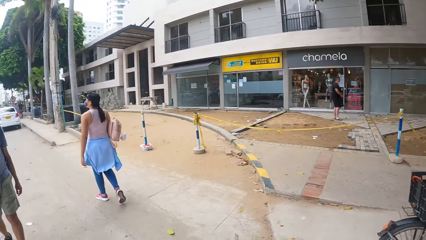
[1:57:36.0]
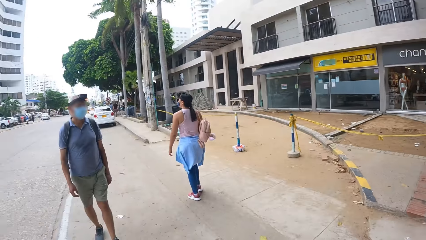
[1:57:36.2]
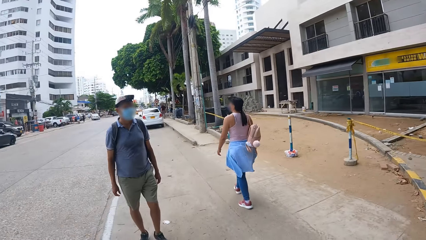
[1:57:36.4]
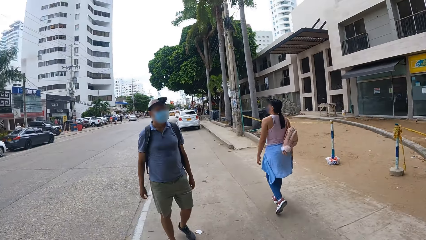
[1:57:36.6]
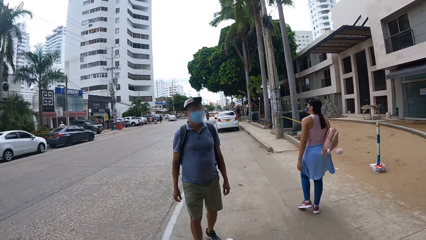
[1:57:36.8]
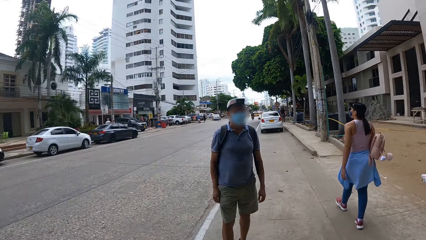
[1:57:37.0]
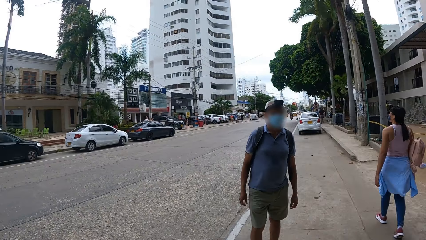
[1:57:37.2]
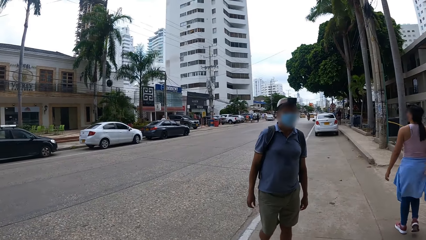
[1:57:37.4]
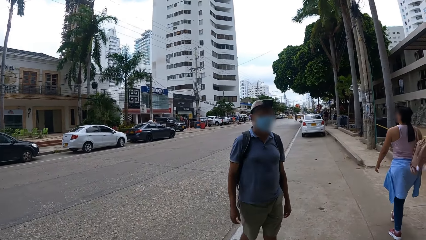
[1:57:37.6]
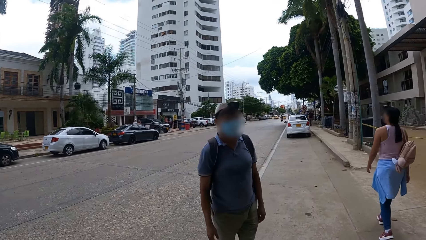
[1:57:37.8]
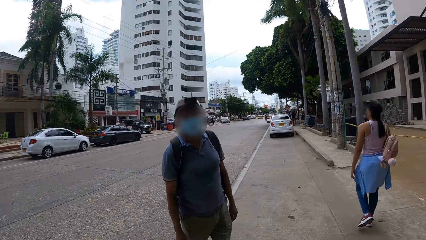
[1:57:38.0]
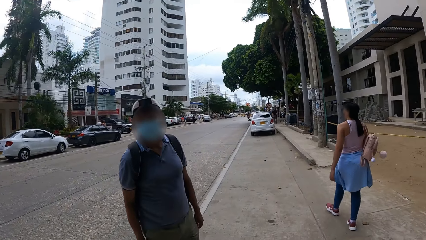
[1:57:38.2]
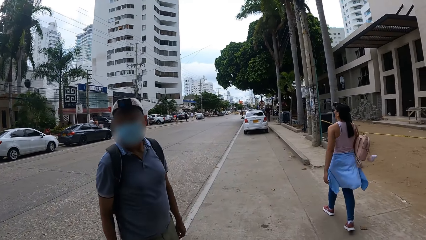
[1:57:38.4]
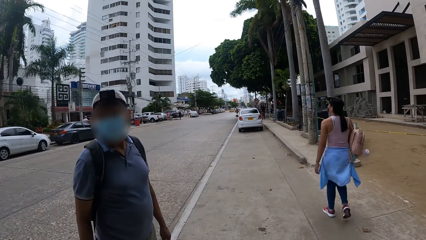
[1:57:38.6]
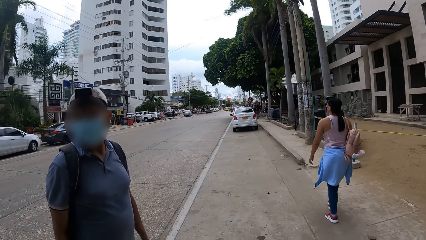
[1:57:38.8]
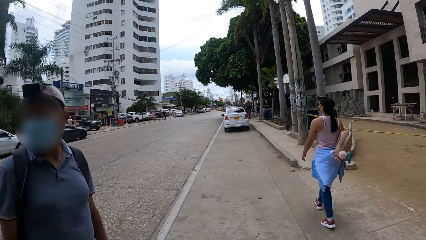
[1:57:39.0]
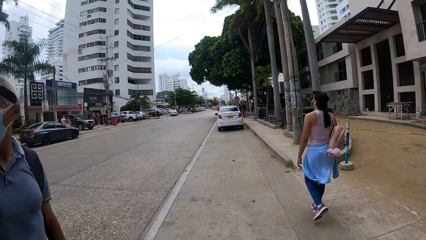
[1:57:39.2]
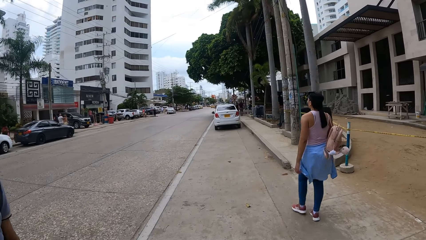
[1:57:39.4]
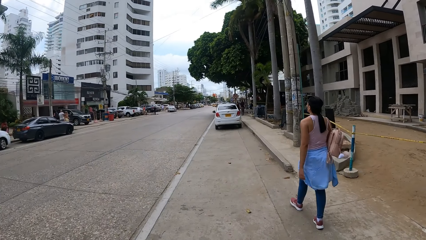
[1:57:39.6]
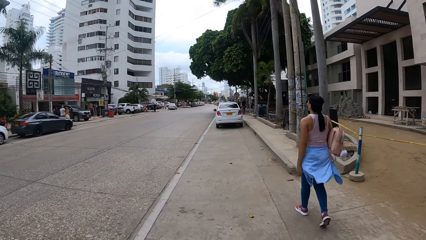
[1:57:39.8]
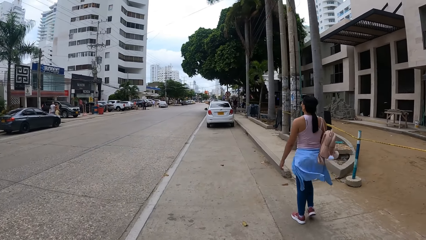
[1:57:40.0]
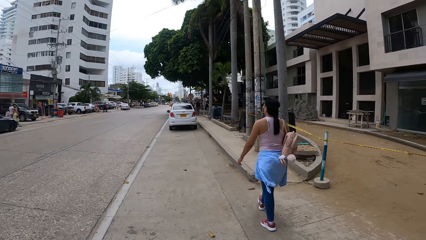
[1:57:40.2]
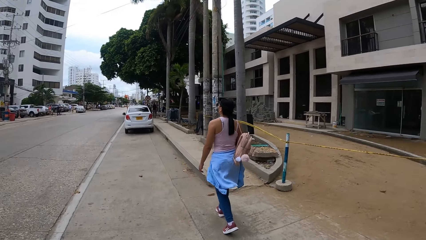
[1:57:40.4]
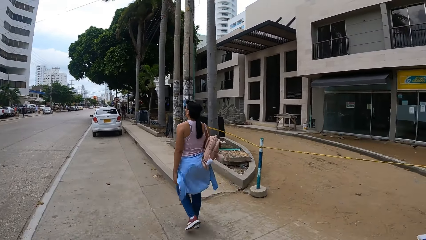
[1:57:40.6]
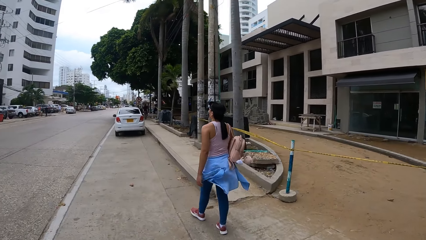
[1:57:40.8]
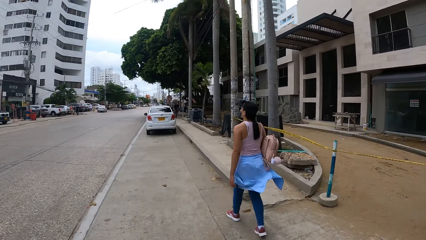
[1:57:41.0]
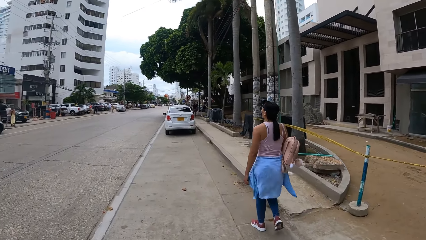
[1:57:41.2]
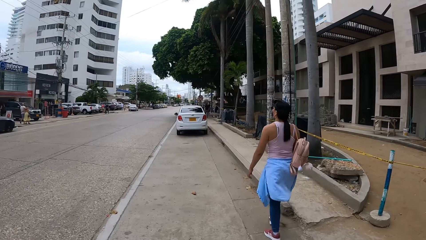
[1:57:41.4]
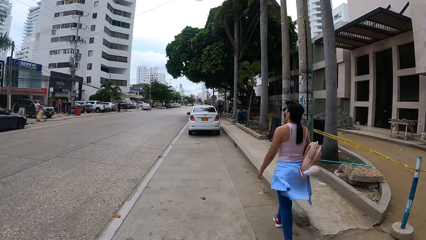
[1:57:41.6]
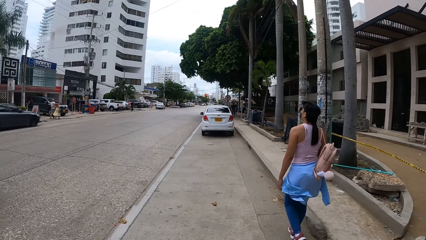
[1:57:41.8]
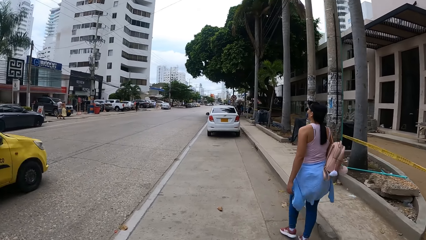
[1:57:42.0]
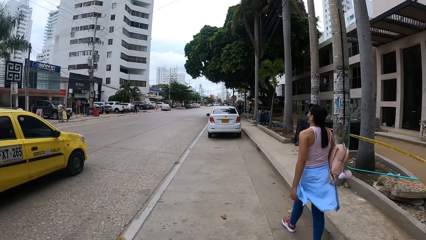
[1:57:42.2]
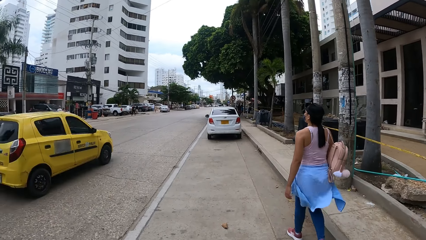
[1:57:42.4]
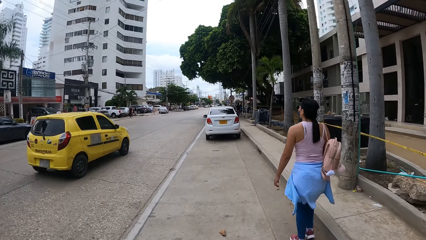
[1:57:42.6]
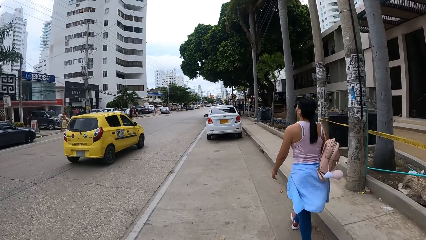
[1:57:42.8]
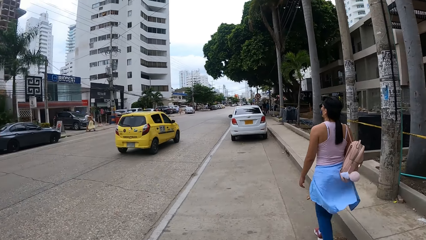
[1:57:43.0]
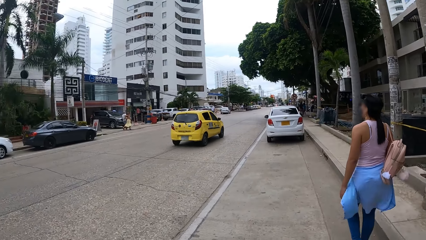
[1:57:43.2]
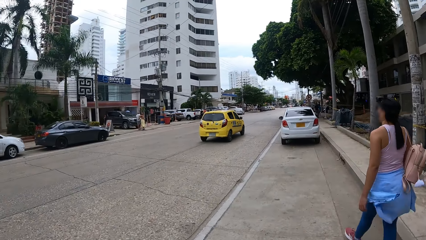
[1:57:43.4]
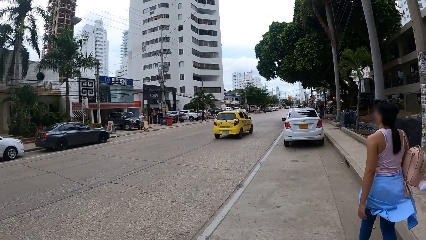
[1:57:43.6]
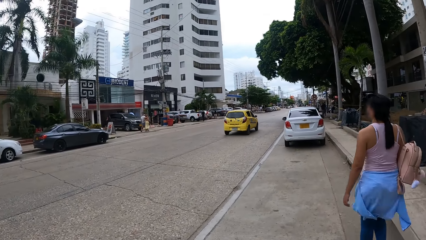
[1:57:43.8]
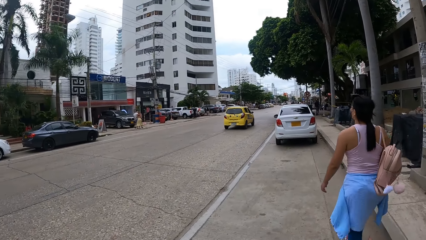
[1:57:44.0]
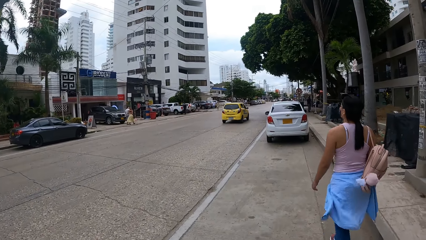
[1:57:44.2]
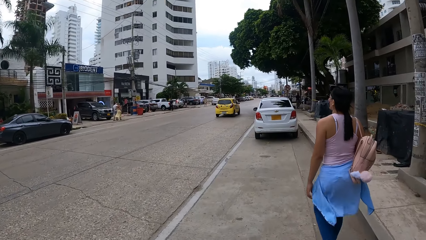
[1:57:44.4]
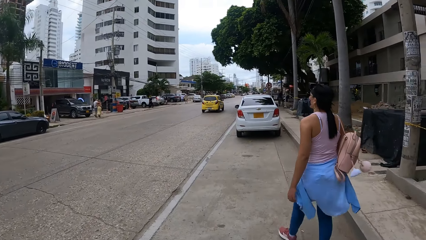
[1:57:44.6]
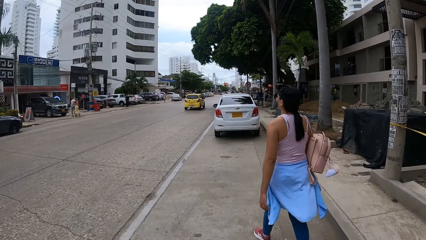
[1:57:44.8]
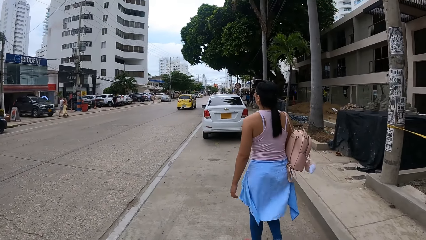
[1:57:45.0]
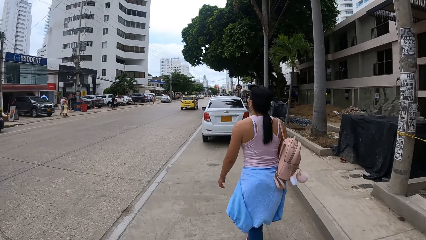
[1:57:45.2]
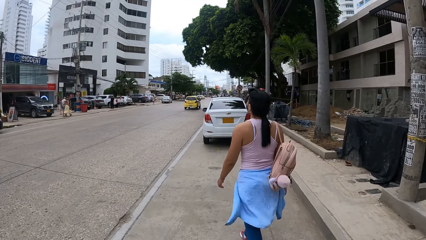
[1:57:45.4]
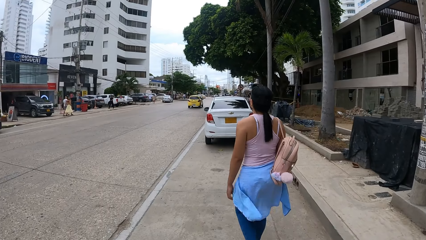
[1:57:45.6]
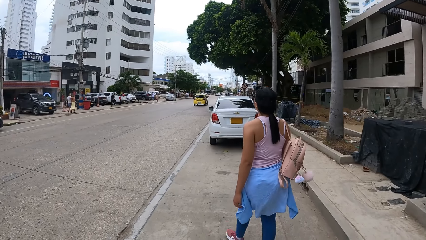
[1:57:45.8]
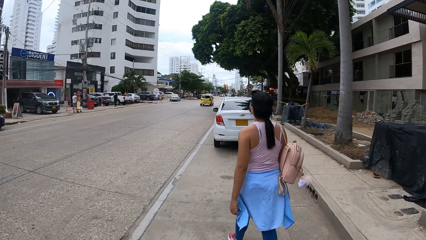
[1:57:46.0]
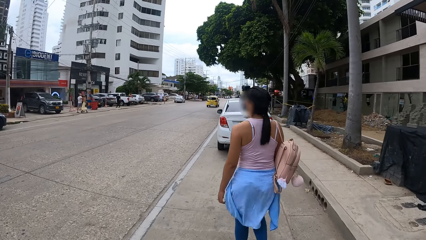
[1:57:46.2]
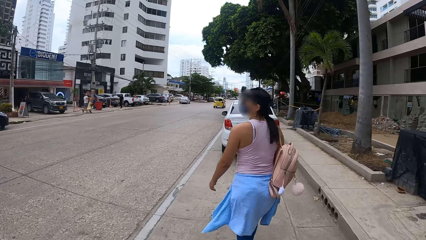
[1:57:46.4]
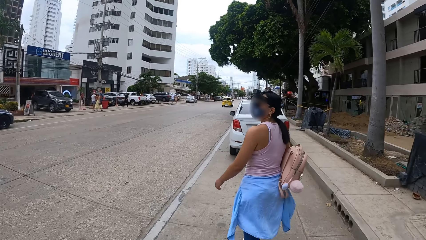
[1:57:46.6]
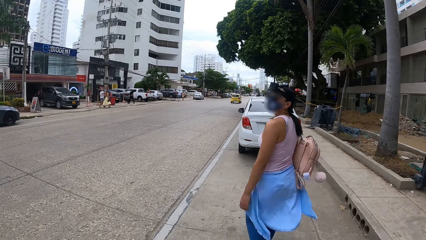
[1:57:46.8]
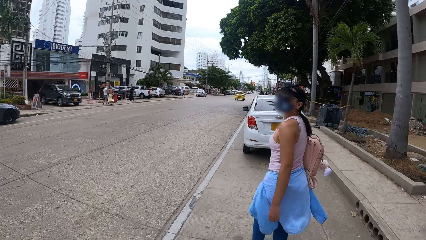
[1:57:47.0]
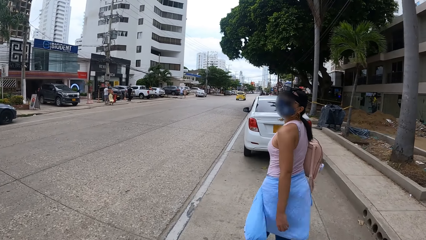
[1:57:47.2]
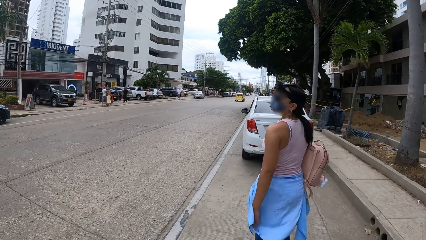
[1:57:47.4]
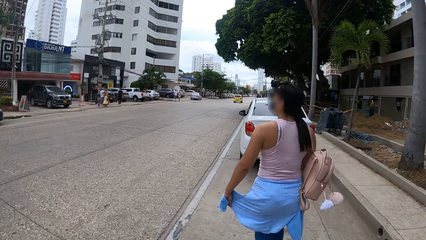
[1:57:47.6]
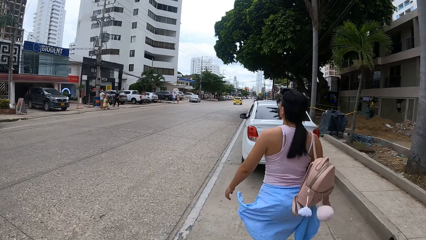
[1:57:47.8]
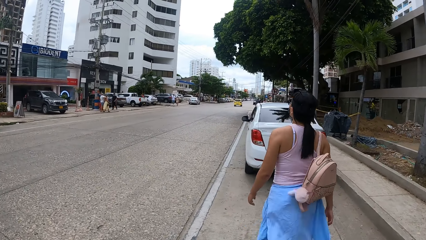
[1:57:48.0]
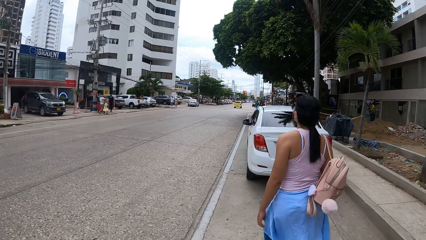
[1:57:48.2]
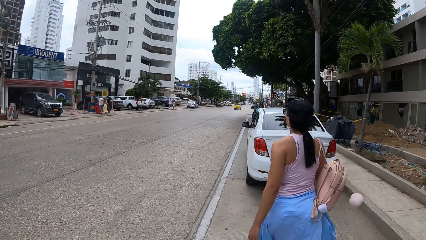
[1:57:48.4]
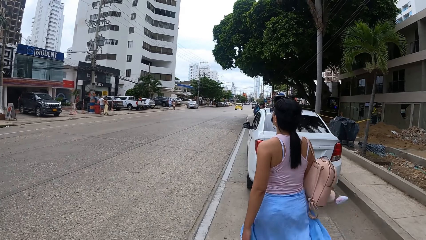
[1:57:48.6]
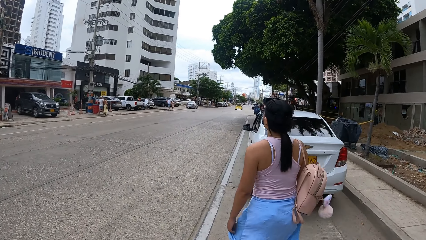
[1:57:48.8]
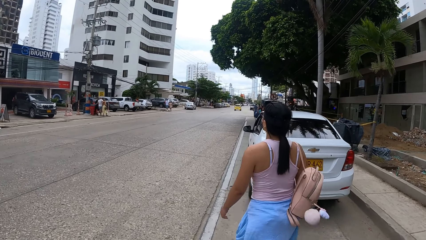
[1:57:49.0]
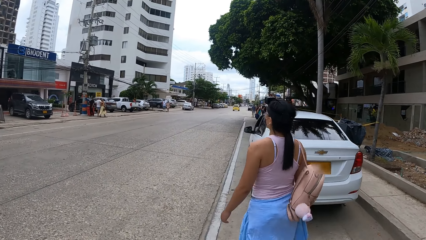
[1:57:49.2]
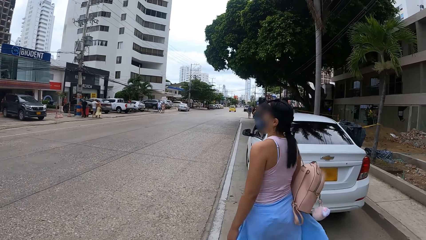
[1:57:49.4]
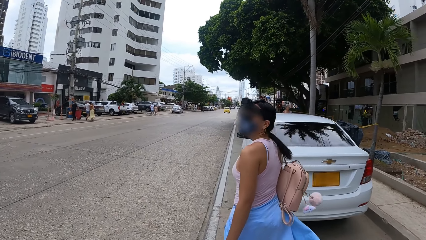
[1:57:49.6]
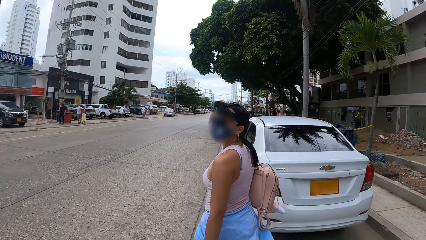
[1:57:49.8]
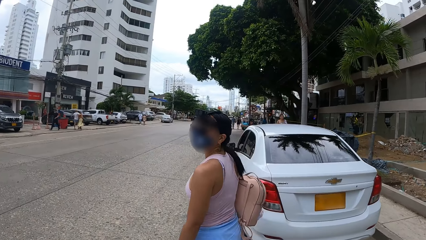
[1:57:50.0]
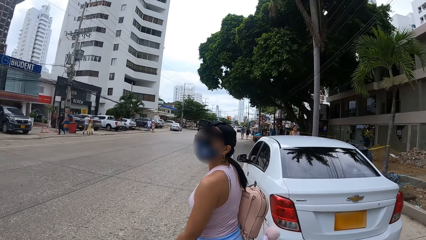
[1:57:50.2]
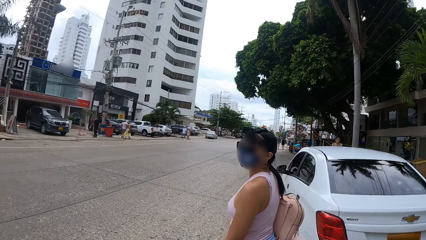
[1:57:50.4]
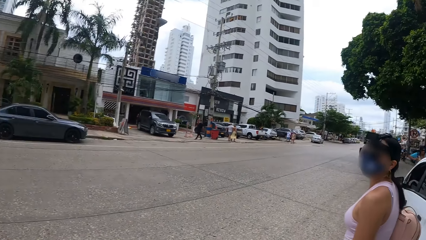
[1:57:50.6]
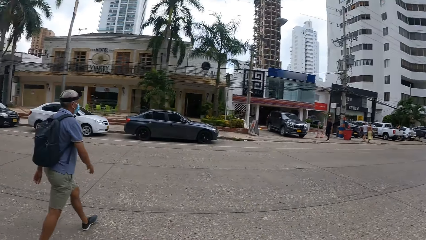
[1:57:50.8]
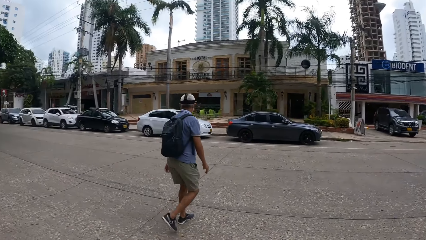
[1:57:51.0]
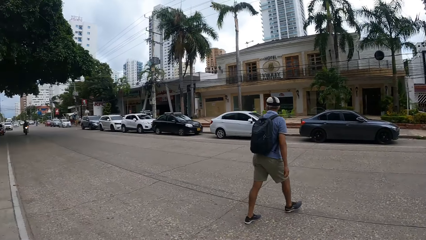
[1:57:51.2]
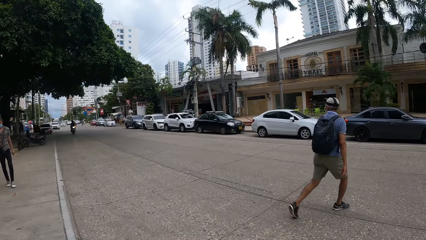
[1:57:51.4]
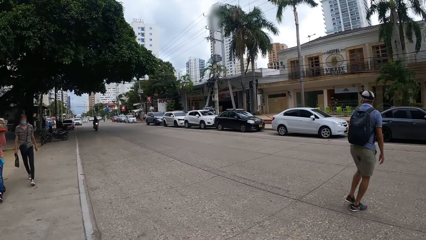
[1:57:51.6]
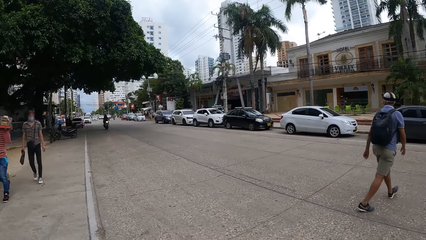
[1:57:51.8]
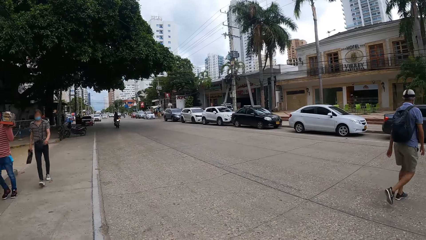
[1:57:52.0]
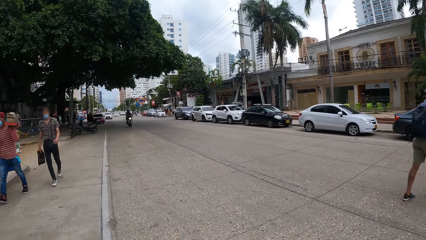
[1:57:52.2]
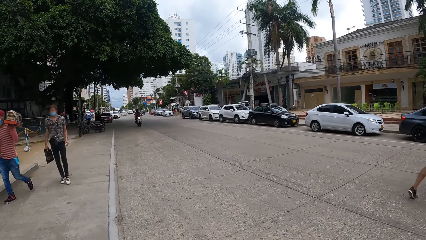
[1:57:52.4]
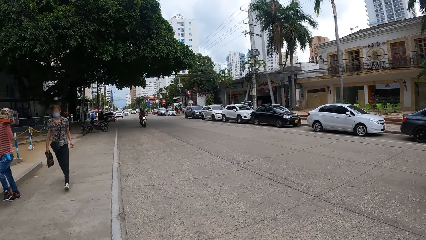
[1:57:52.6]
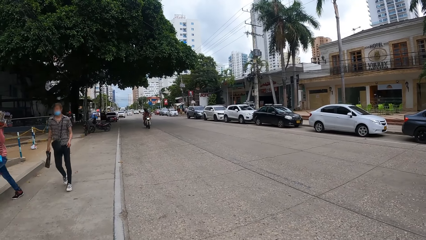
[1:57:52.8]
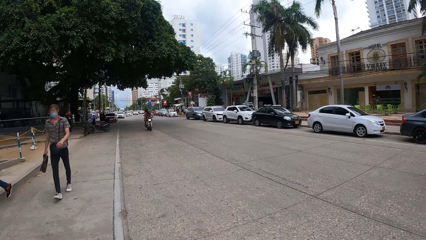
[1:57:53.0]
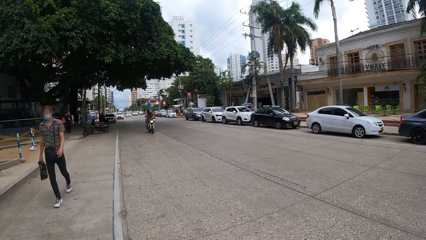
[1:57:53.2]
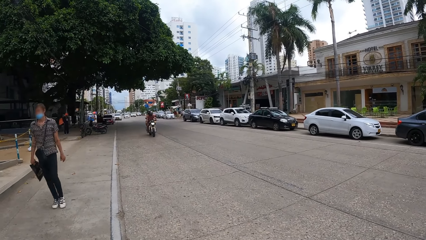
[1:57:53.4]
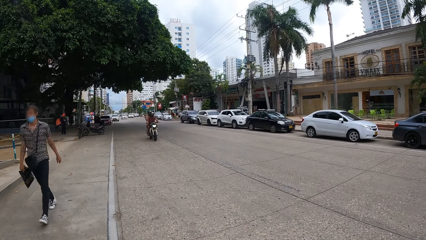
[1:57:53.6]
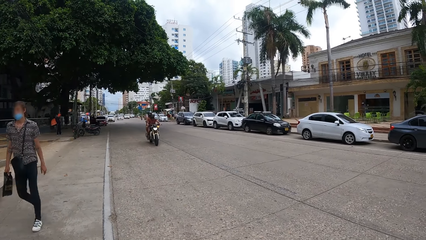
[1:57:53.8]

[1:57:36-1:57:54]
The man stands on the path. The woman stands on the path. The man crosses the road. The camera wearer looks around the road.
